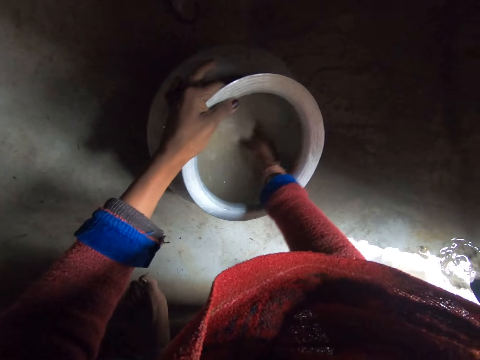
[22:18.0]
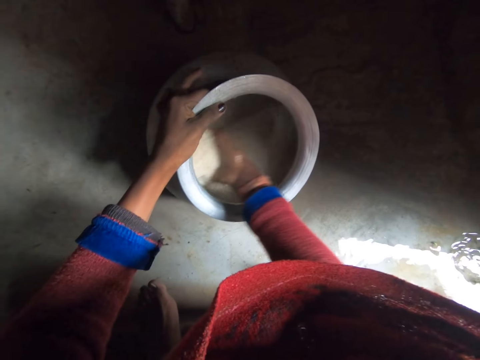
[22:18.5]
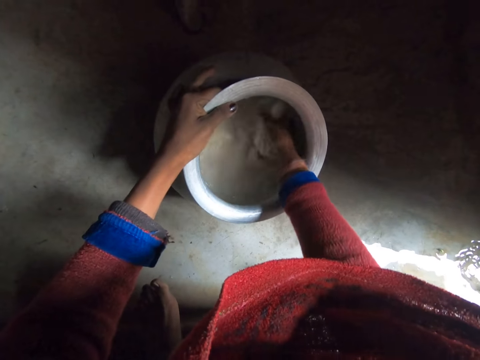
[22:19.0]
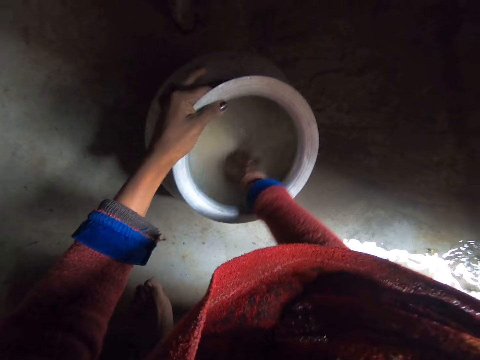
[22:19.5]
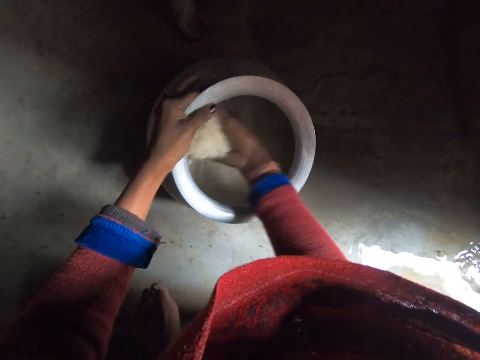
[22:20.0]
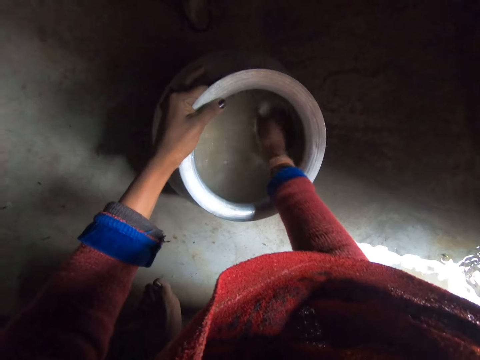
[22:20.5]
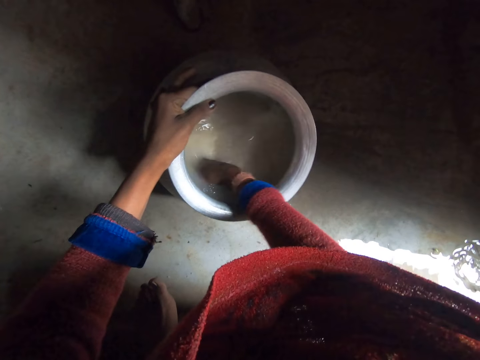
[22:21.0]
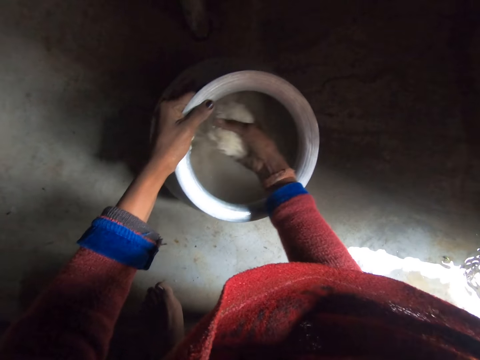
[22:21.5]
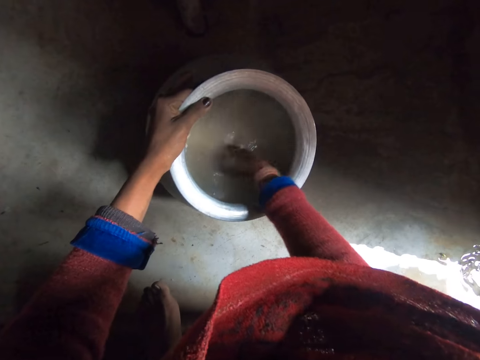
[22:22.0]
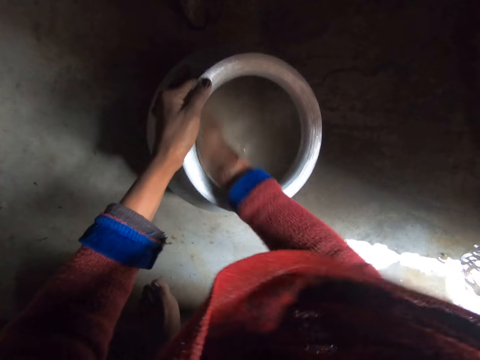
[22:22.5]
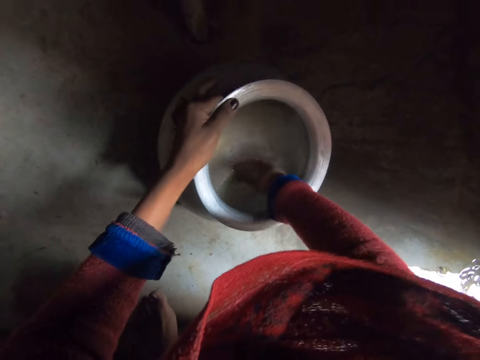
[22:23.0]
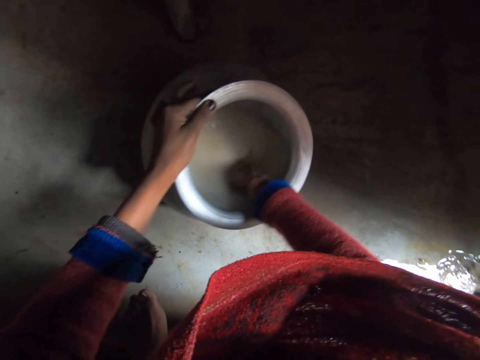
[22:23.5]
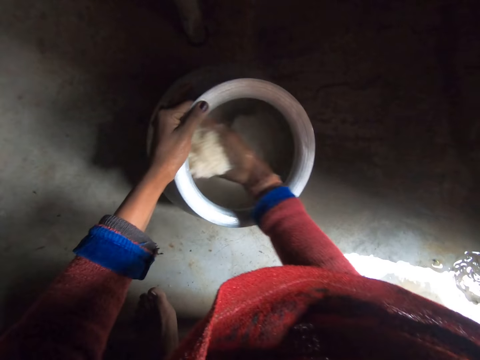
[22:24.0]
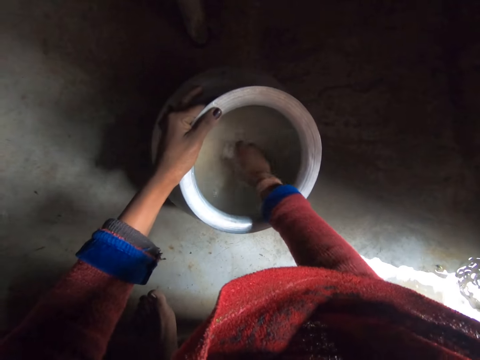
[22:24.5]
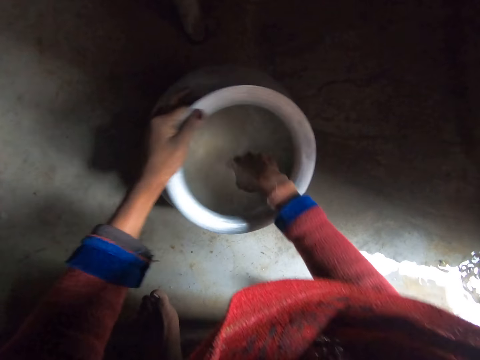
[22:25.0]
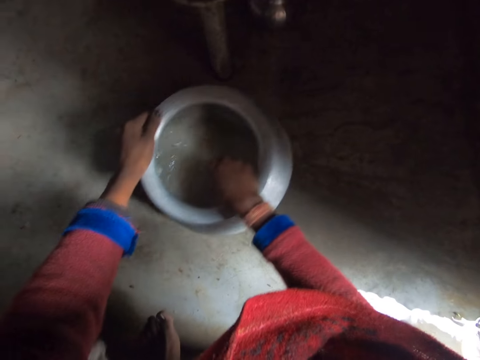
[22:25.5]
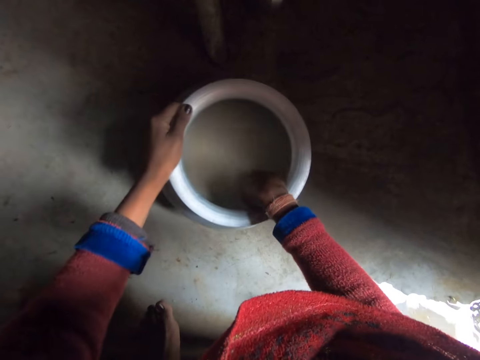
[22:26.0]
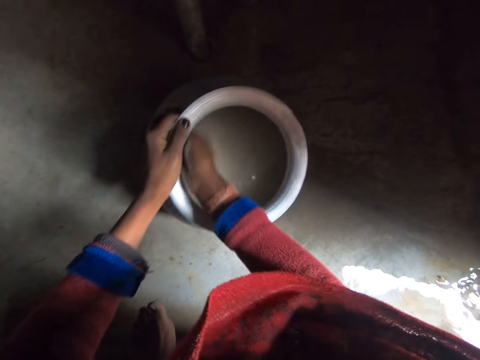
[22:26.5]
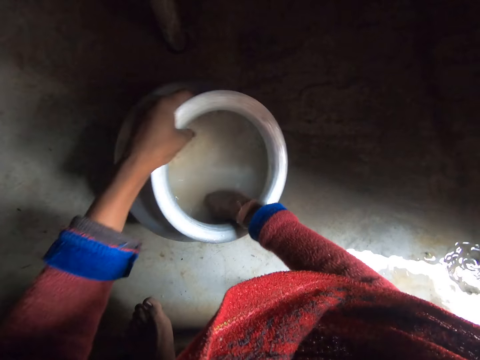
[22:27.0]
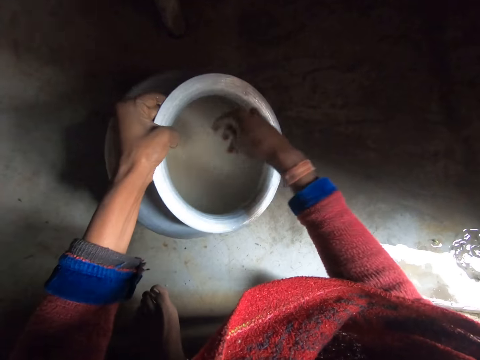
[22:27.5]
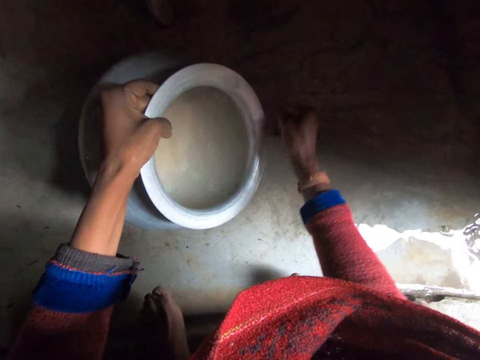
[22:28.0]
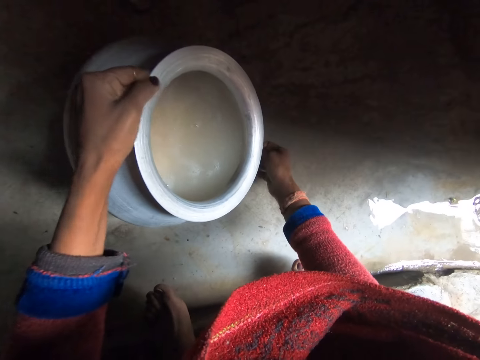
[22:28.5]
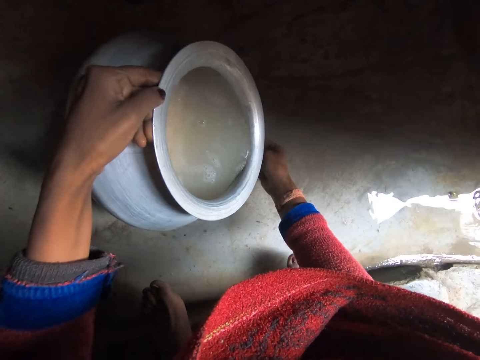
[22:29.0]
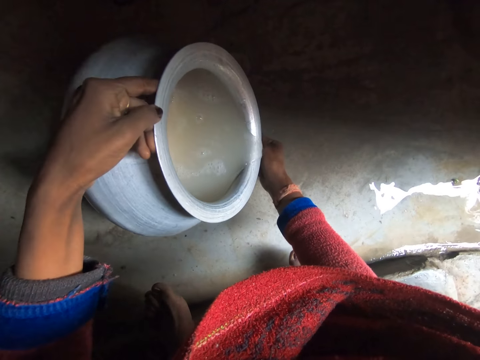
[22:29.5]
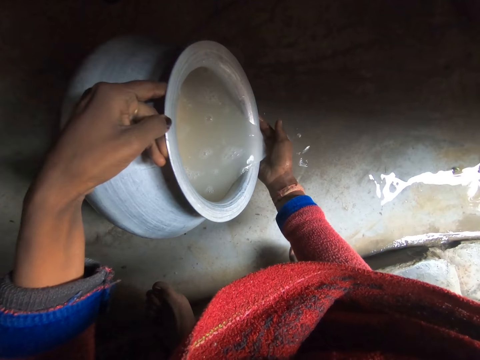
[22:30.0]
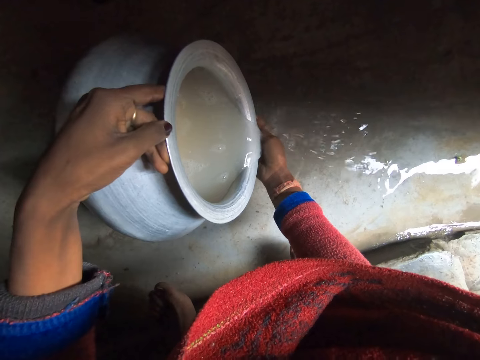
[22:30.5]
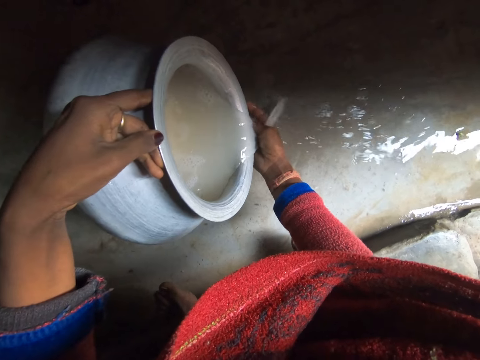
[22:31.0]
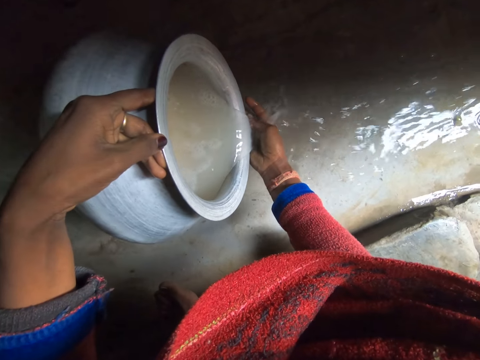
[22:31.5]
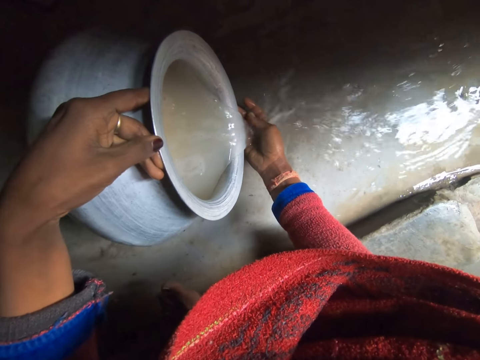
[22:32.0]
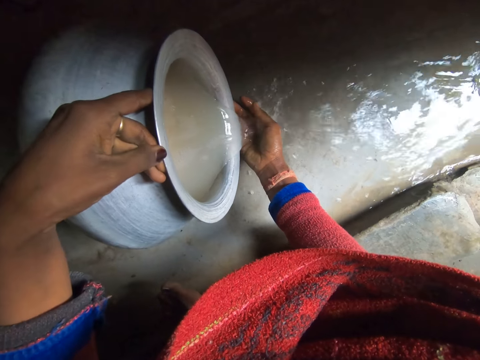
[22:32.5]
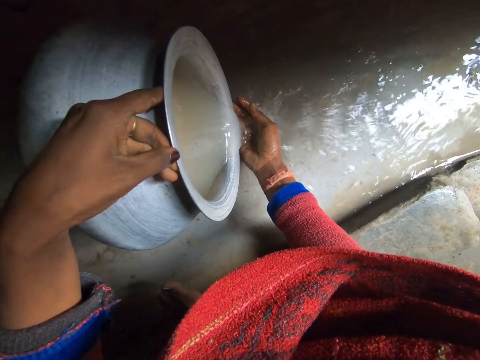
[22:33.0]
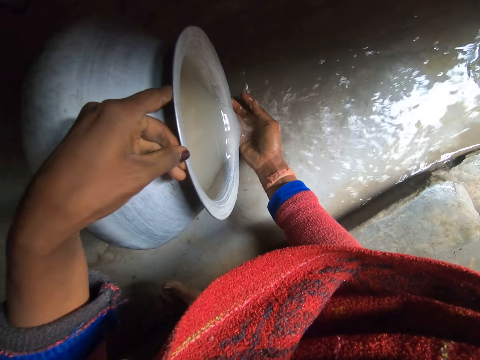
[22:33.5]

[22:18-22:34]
The camera wearer pours out water from the pot with the left hand. They put the right hand under the rim of the pot.

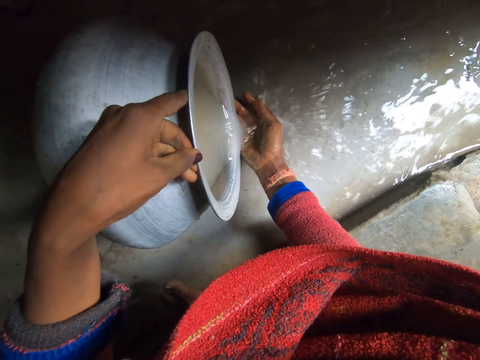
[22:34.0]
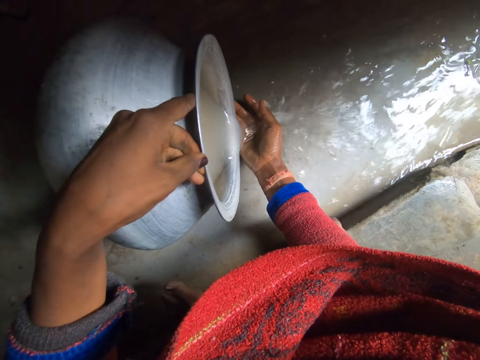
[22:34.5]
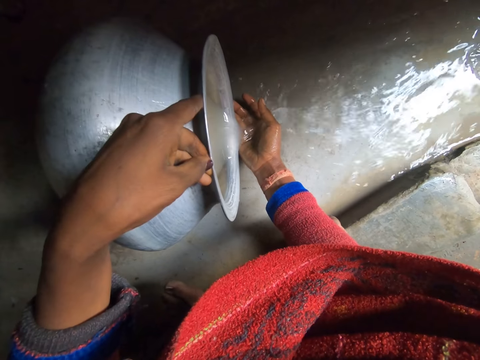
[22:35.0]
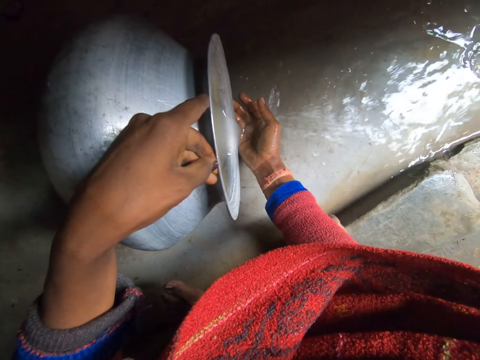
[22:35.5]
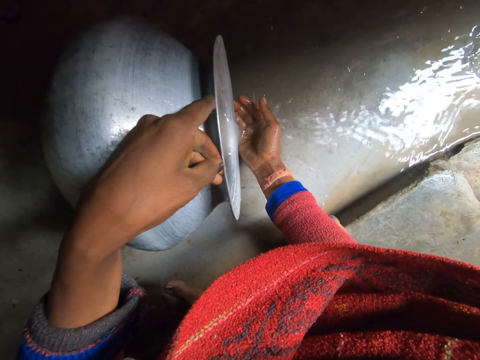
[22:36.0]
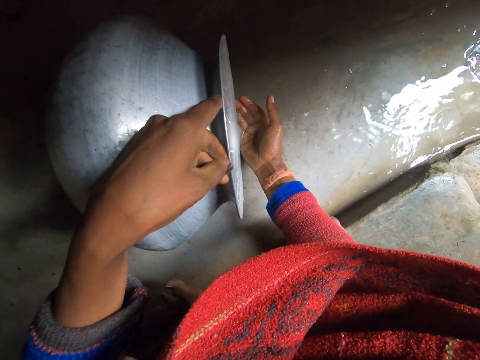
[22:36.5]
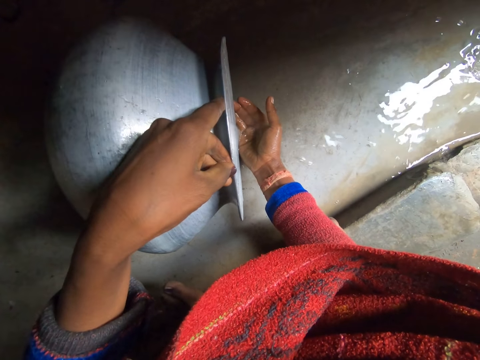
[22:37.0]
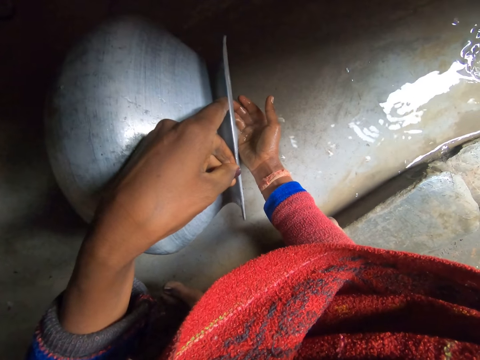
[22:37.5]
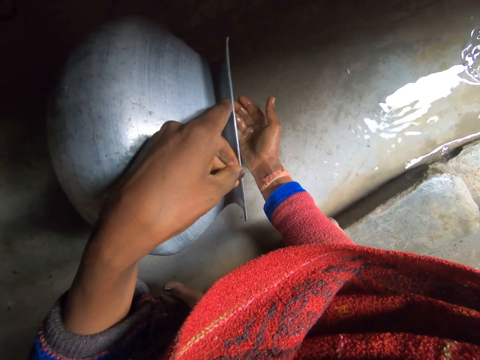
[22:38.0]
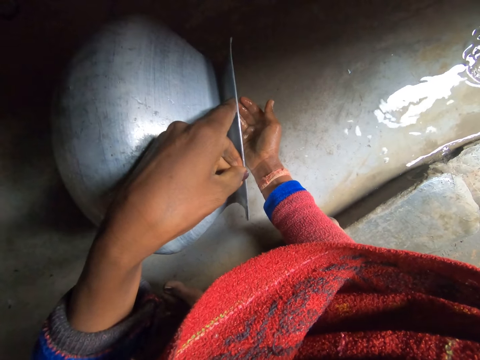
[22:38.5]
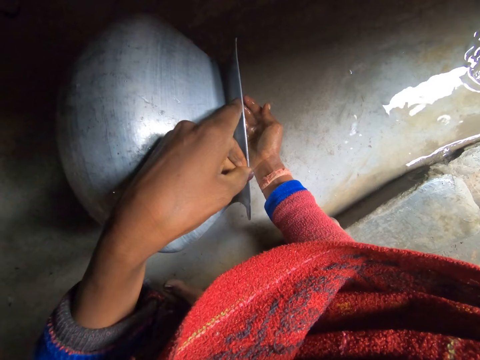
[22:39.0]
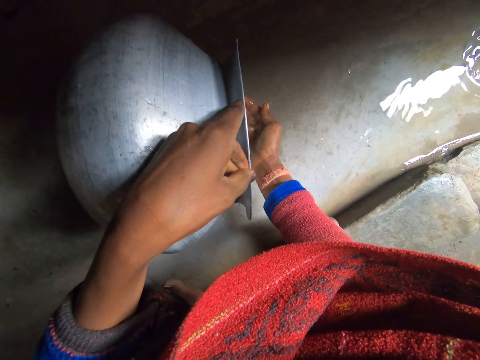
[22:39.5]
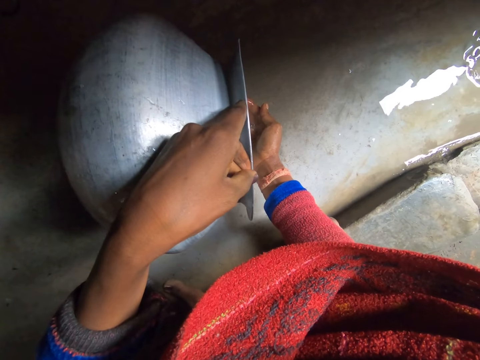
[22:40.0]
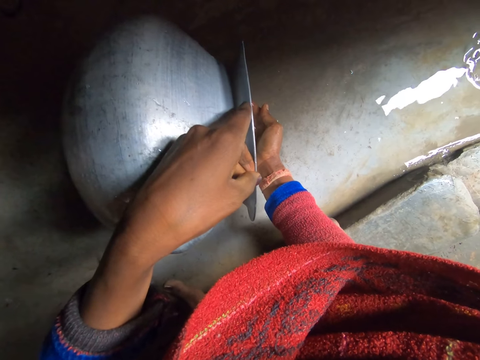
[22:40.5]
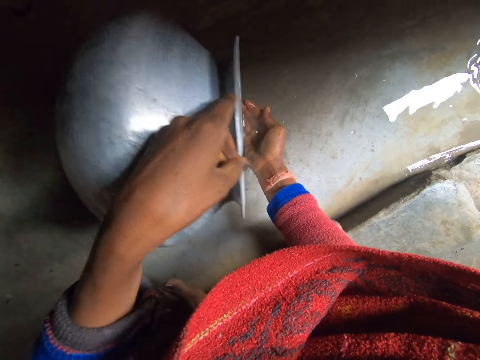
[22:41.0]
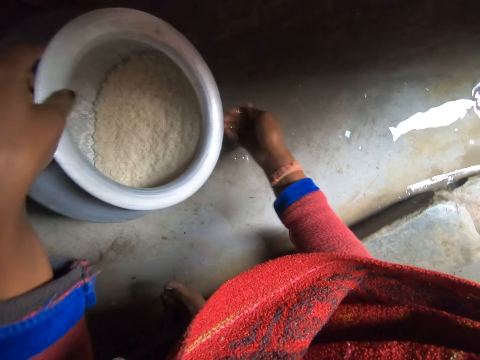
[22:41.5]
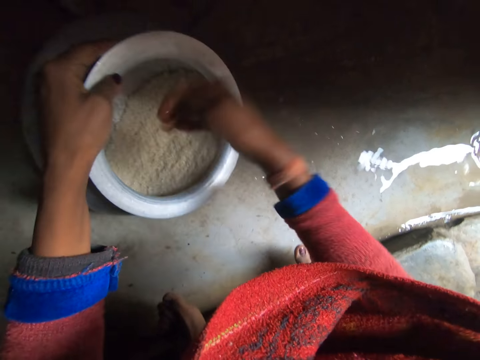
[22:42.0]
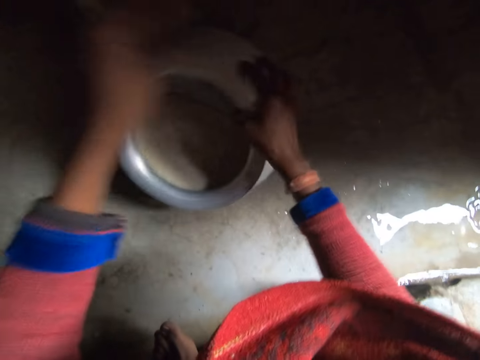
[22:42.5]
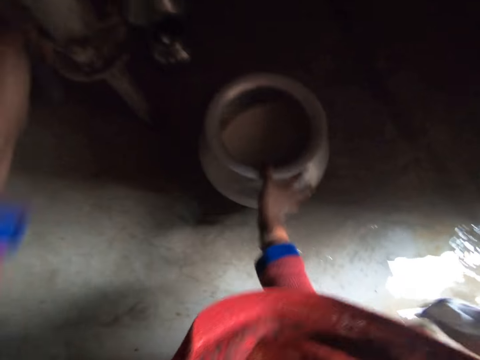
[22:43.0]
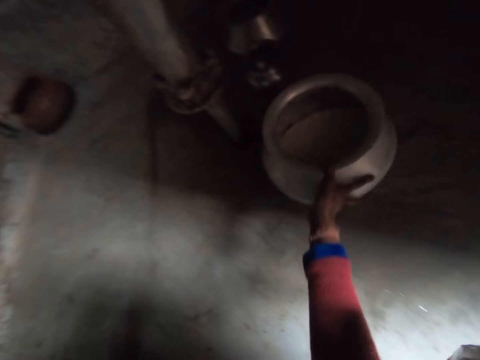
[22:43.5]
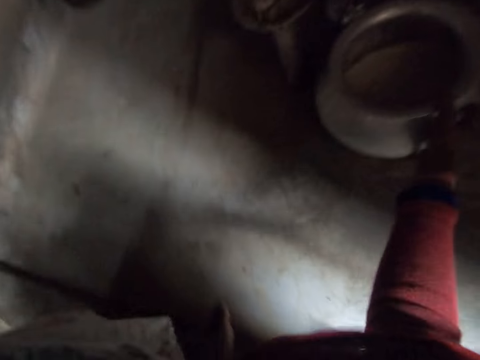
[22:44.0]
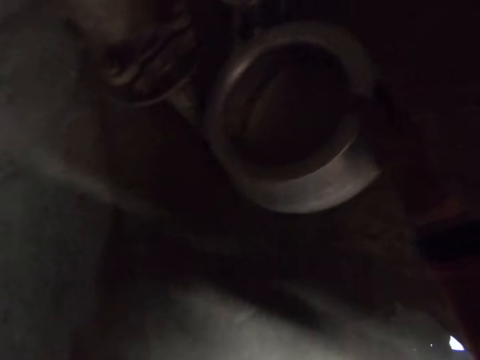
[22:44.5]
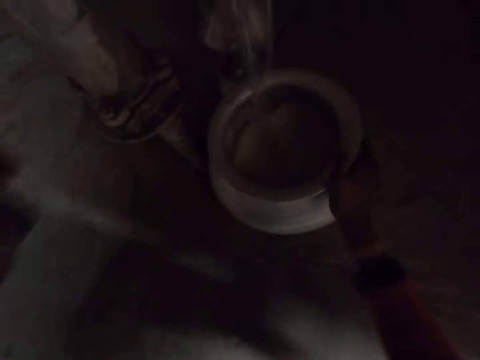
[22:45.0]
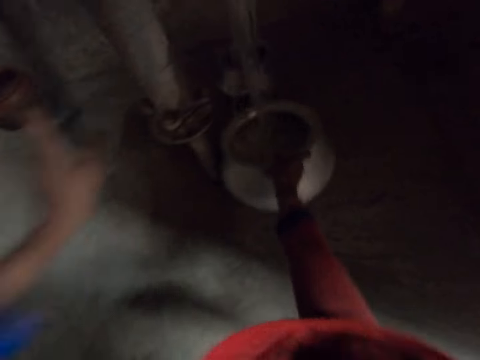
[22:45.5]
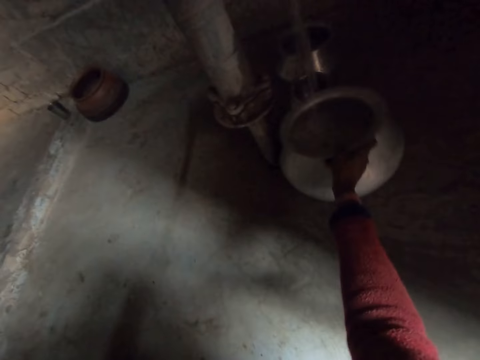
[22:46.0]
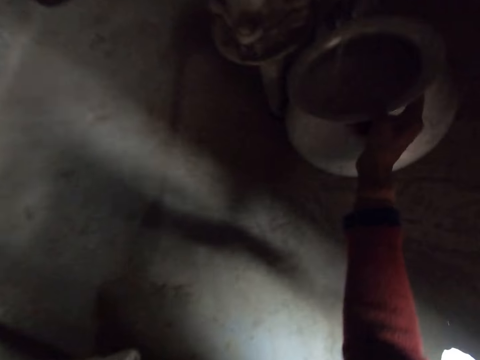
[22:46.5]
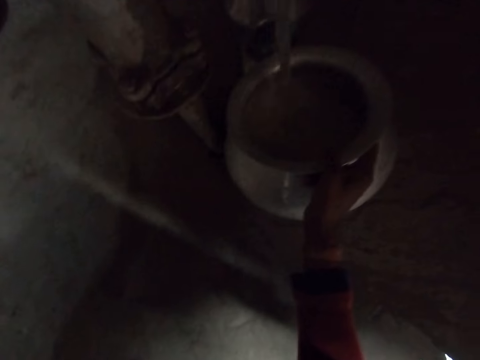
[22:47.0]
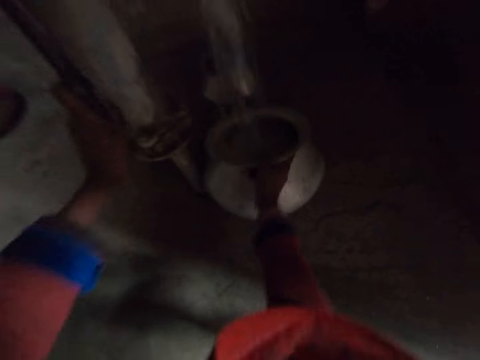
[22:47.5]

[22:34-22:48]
The camera wearer moves the pot to the right hand. They open the tap. They move the pot to the hand water pump with the right hand. They put water in the pot. They hold the tap.
